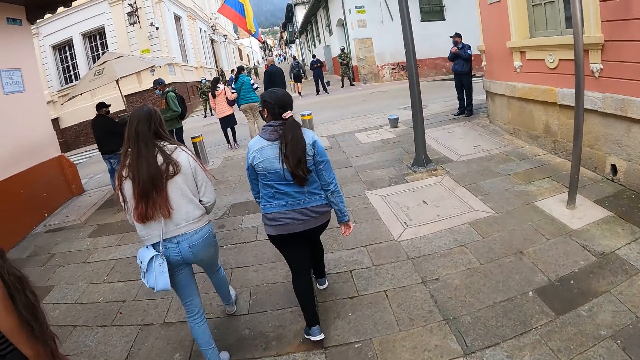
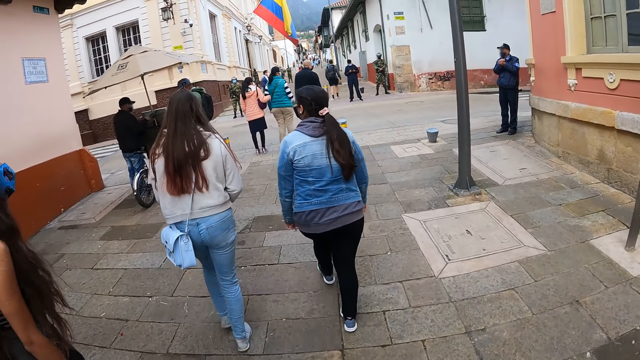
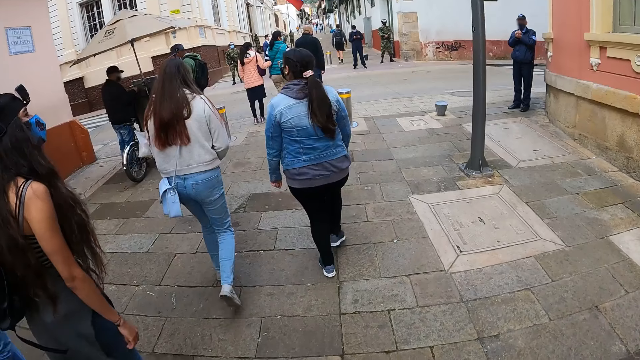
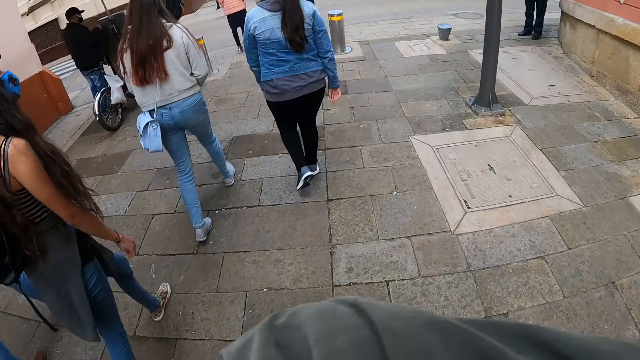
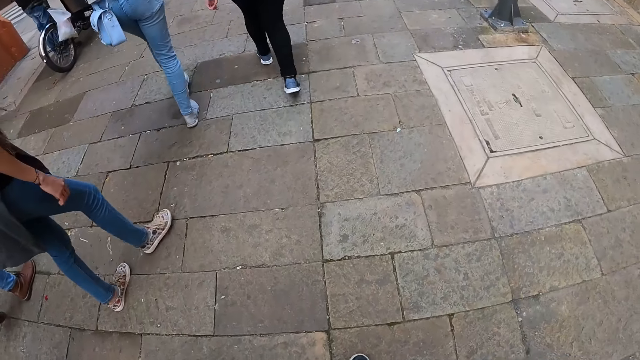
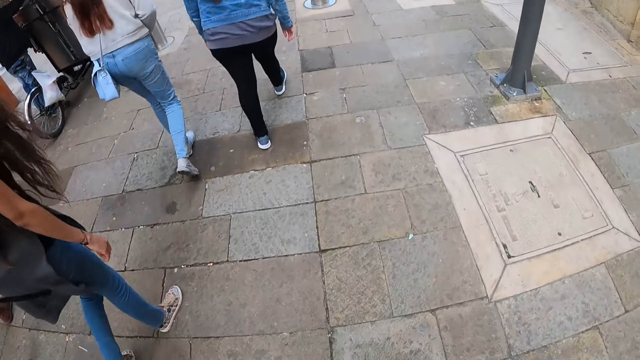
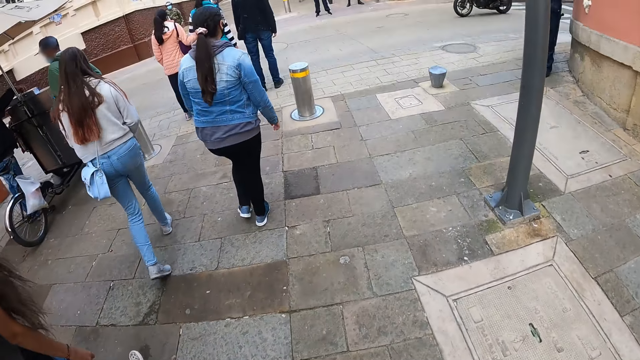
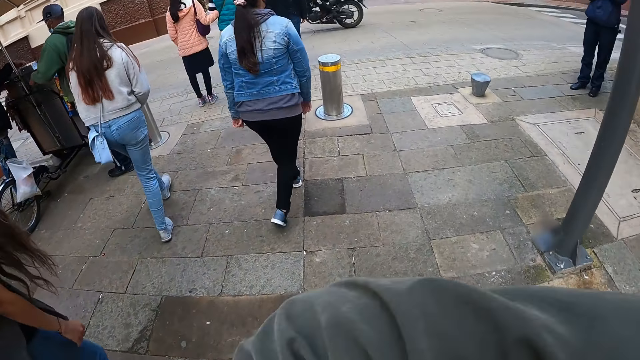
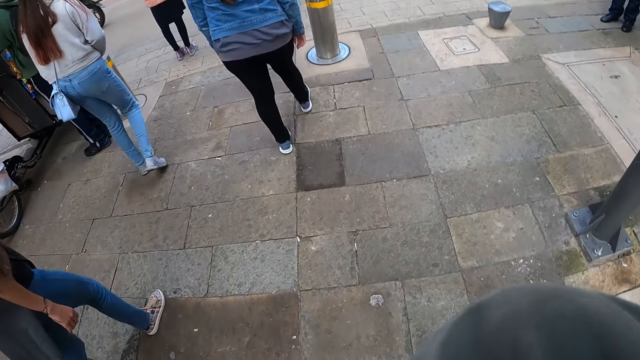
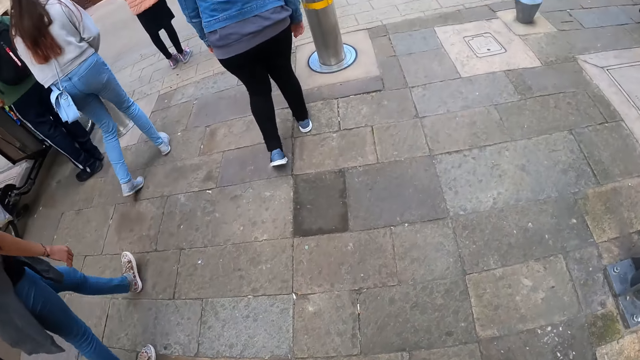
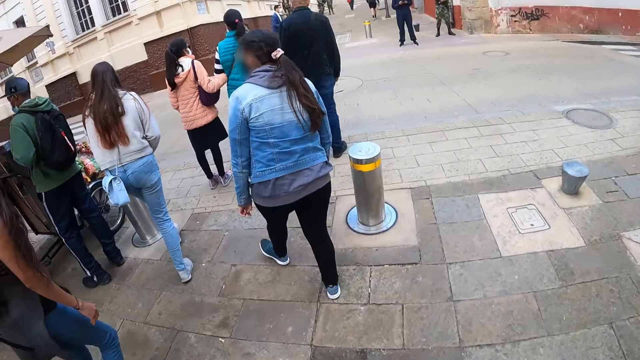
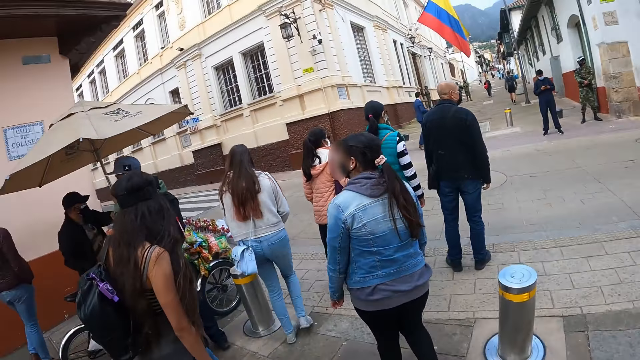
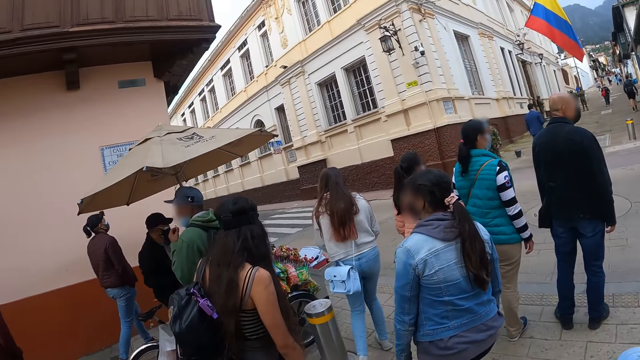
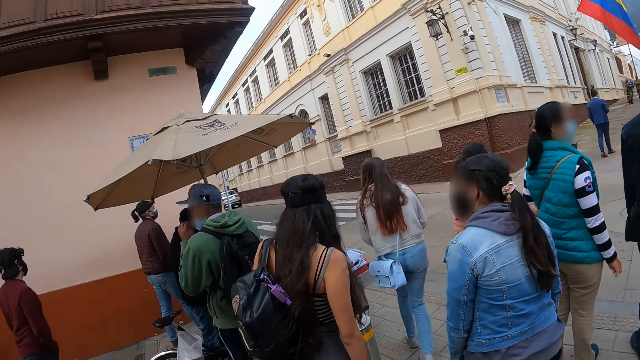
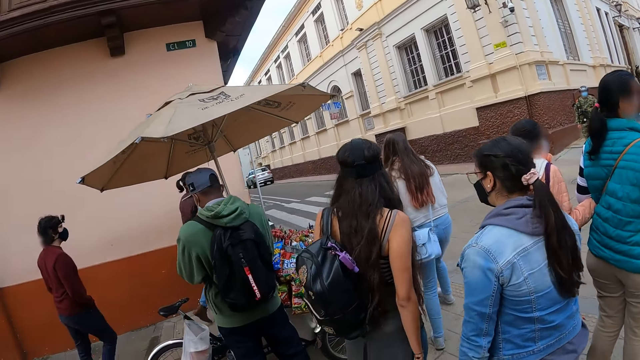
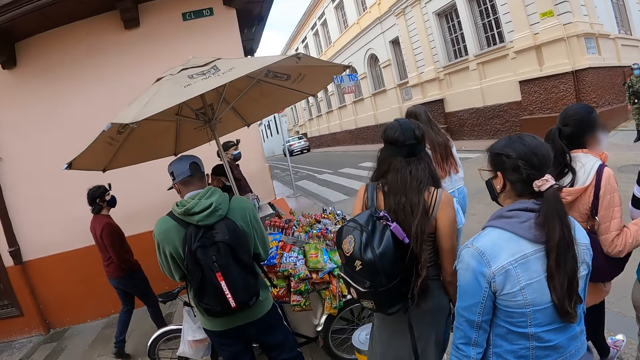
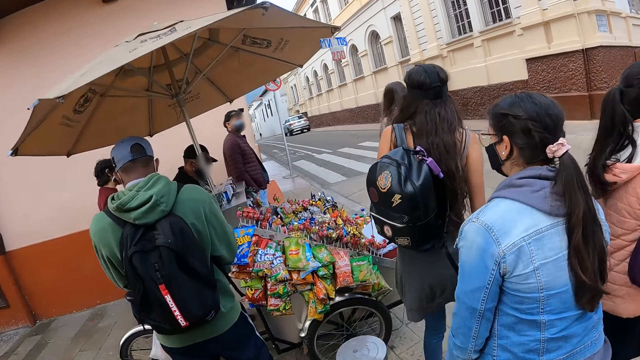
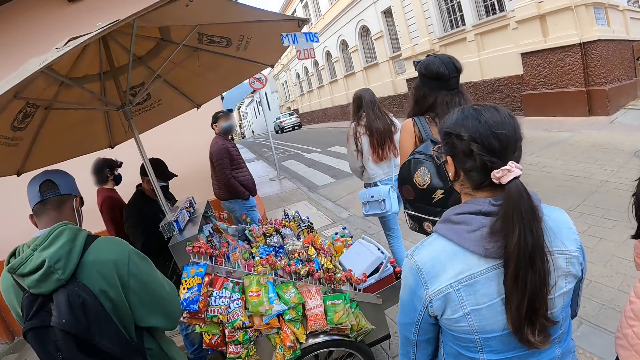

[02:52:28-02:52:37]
The camera wearer moves the hand. They move the hand again.

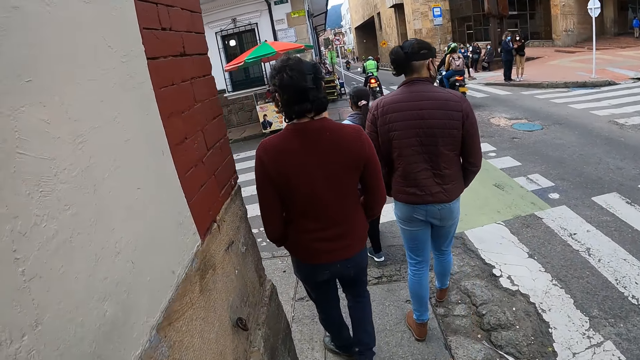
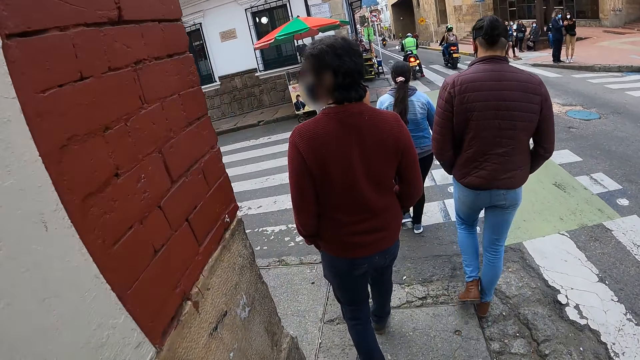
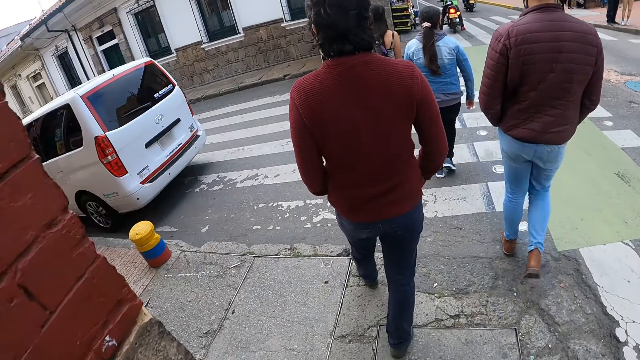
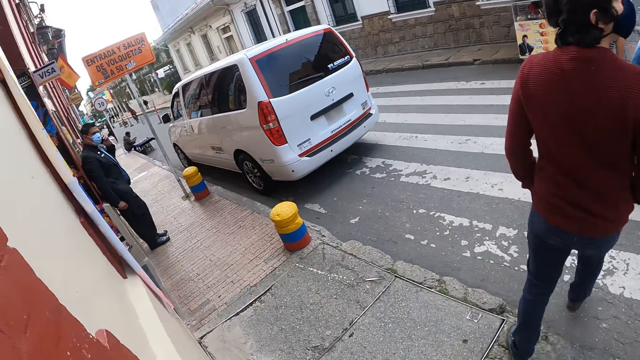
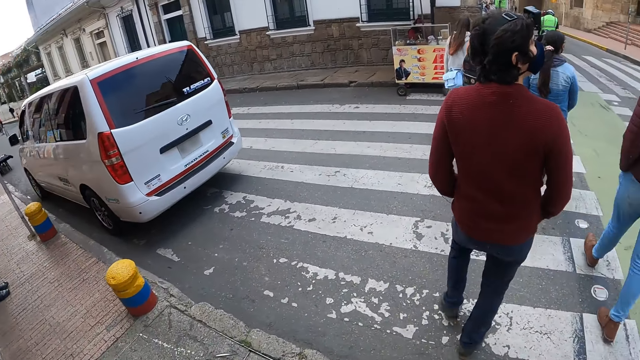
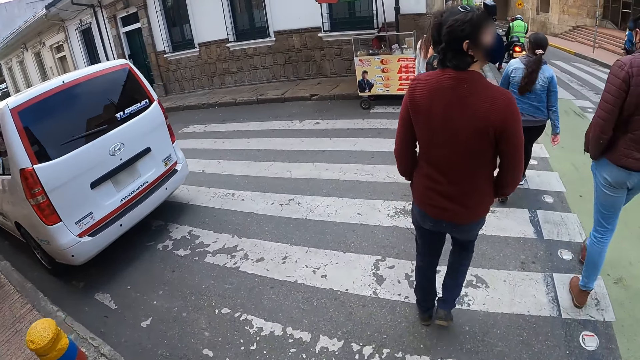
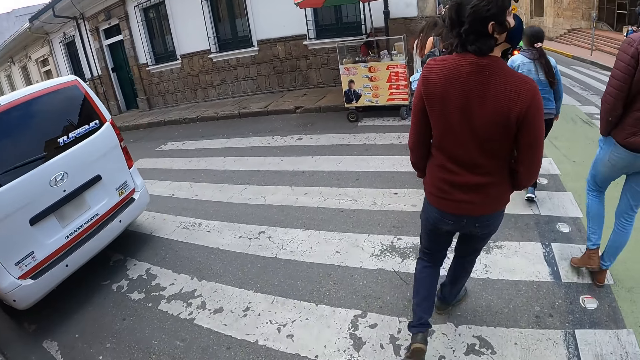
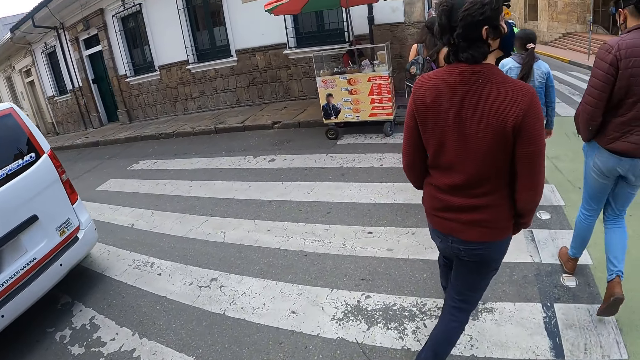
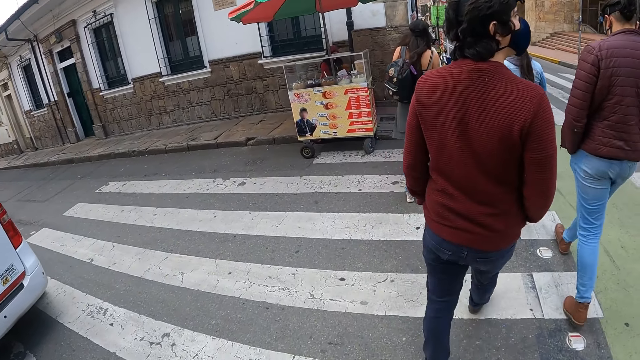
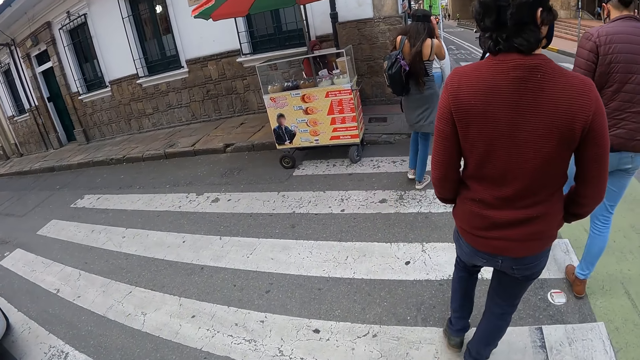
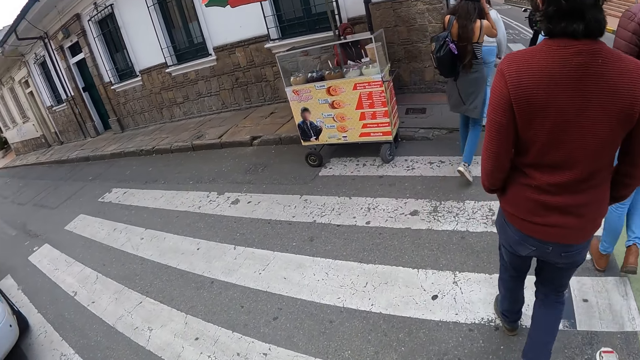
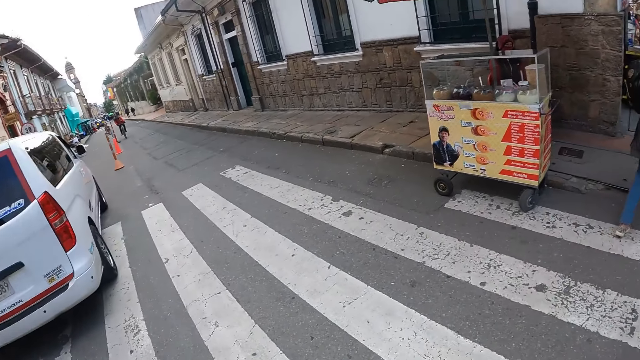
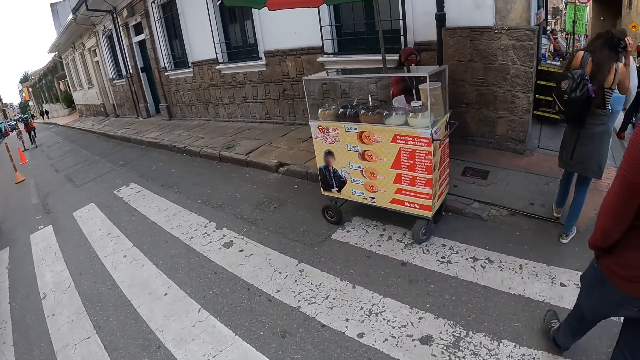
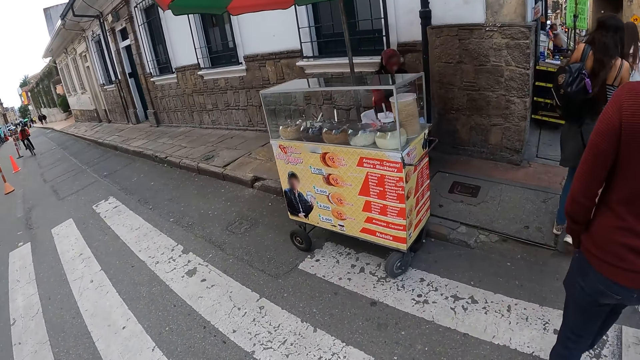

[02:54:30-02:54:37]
The camera wearer crosses the zebra crossing.

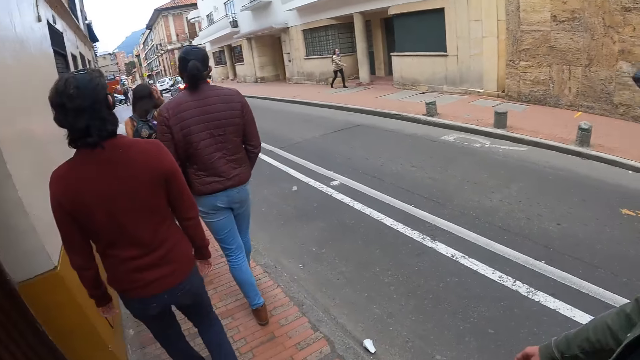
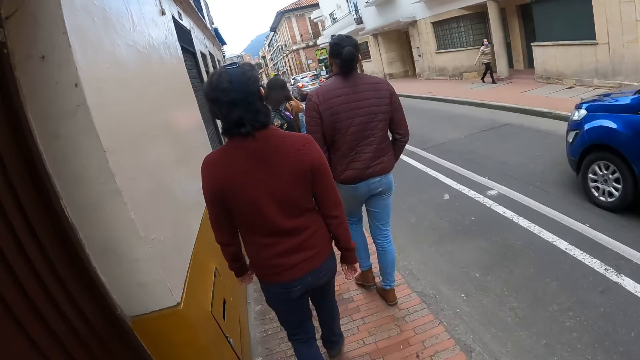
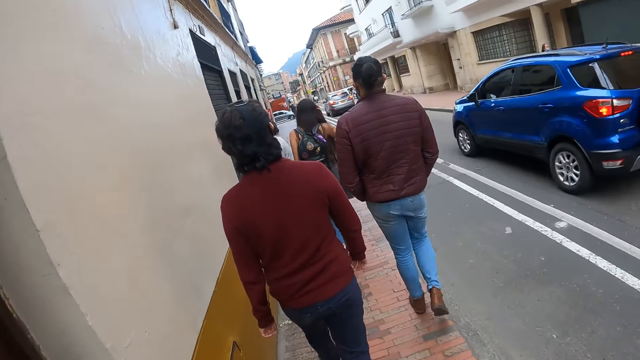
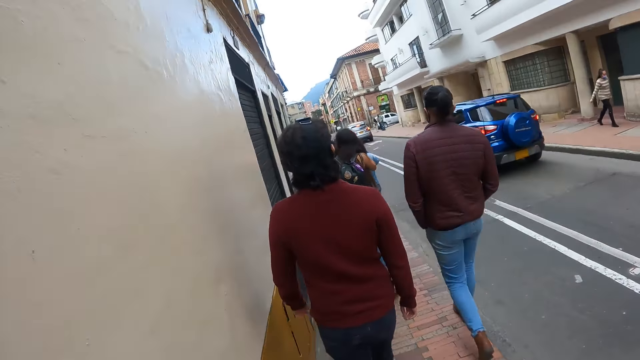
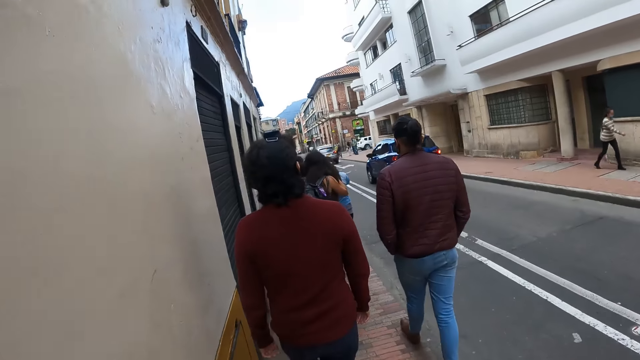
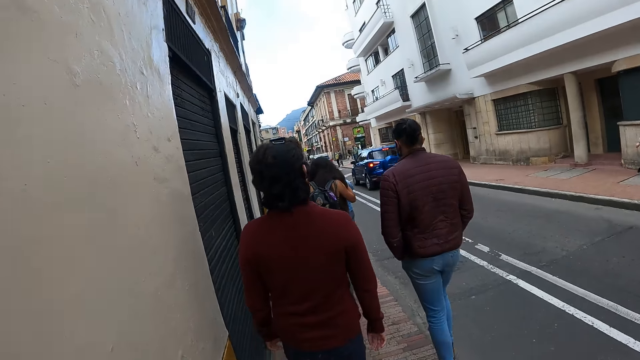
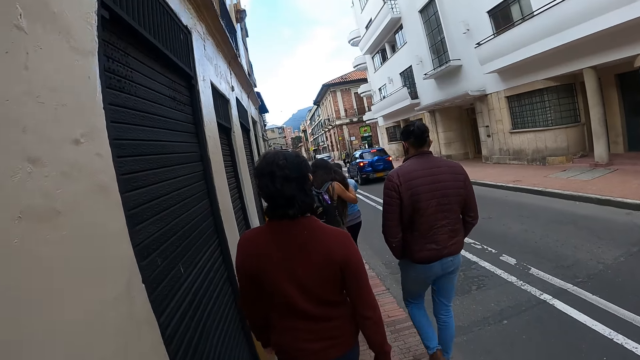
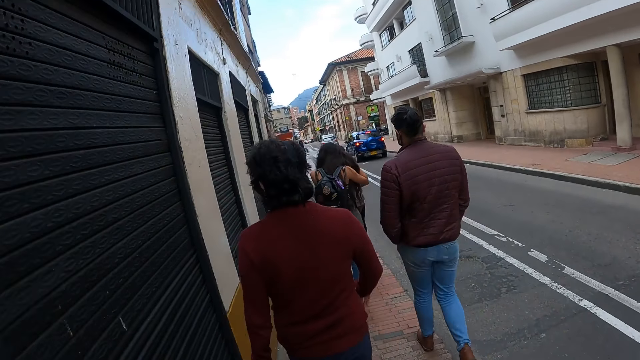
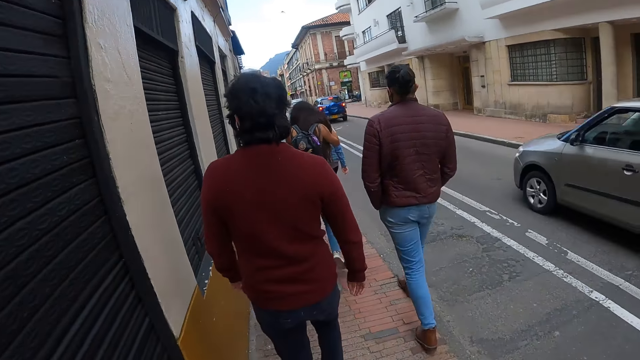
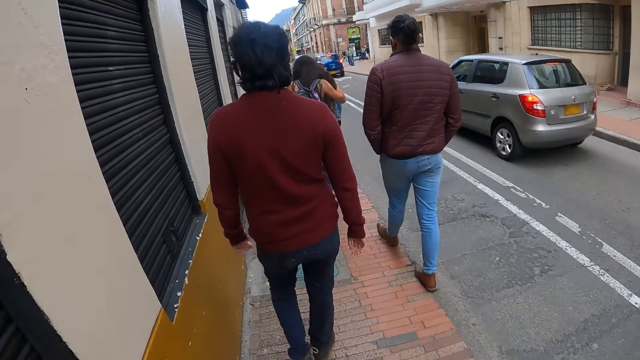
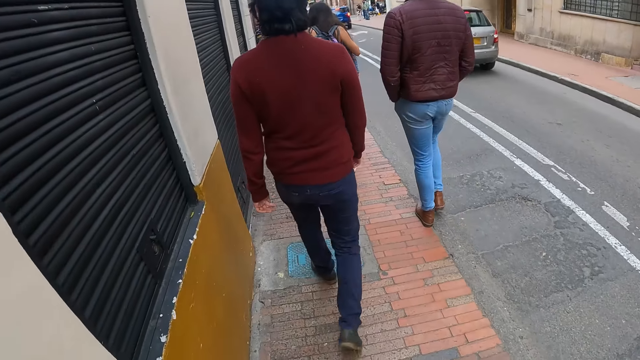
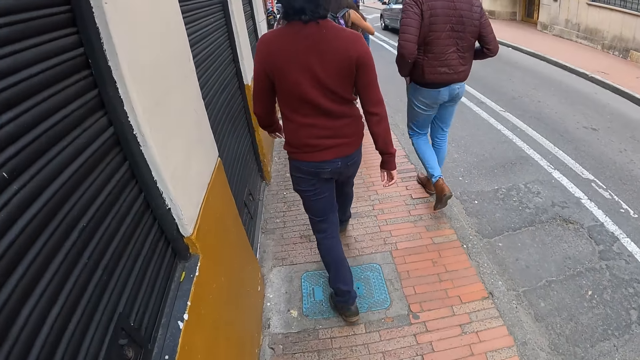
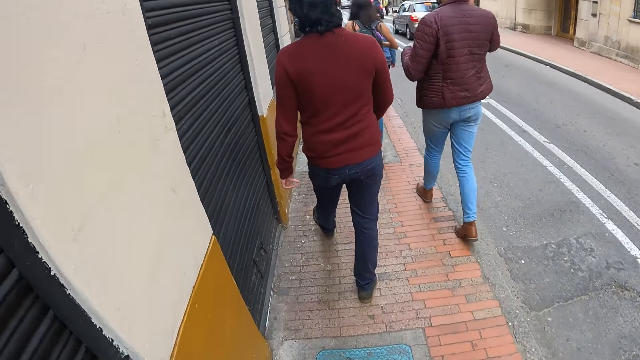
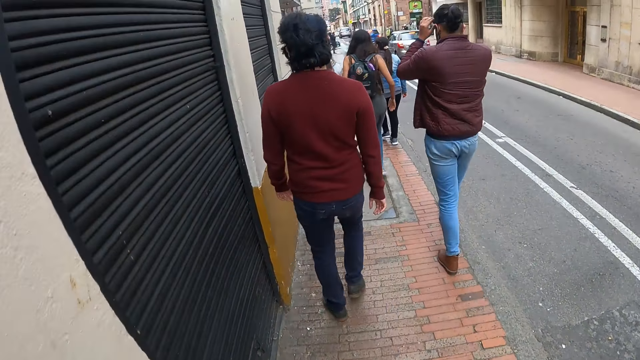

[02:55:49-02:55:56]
The camera wearer walks in front.
